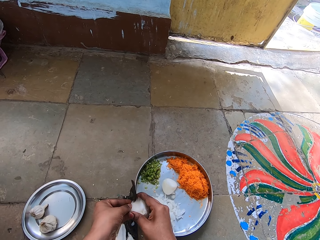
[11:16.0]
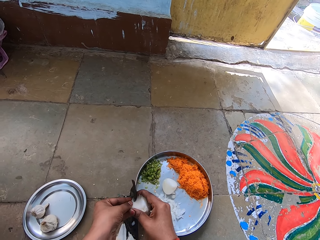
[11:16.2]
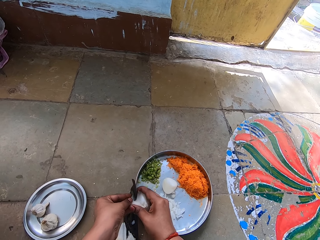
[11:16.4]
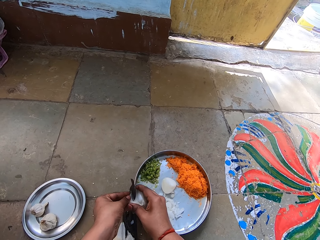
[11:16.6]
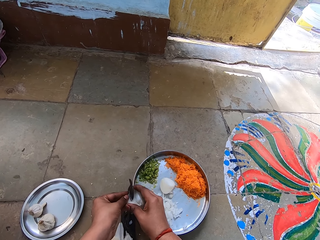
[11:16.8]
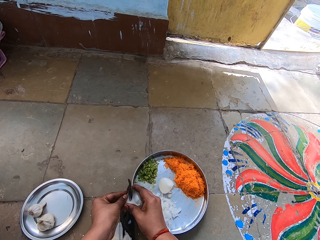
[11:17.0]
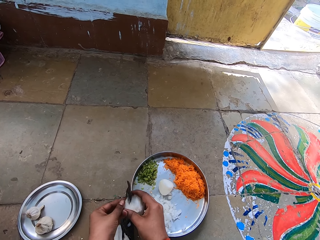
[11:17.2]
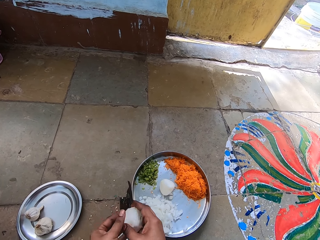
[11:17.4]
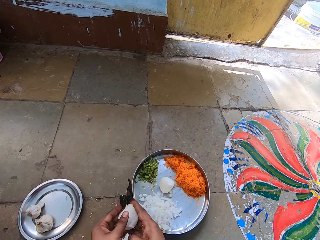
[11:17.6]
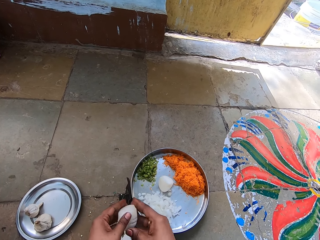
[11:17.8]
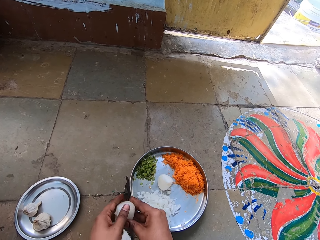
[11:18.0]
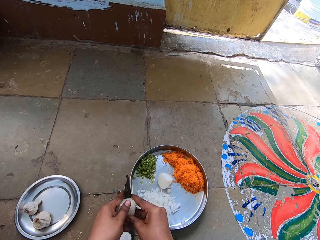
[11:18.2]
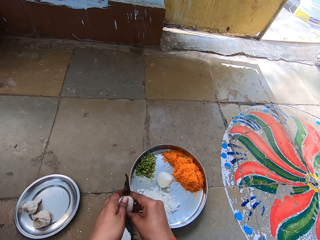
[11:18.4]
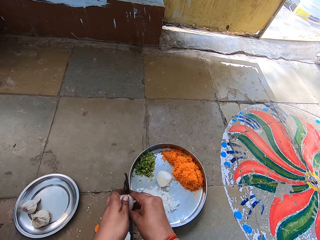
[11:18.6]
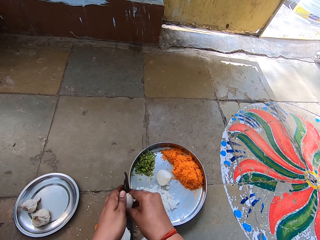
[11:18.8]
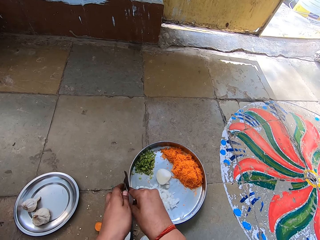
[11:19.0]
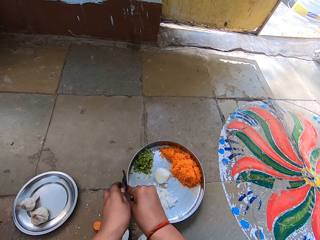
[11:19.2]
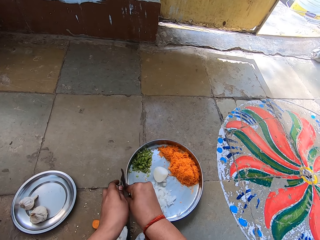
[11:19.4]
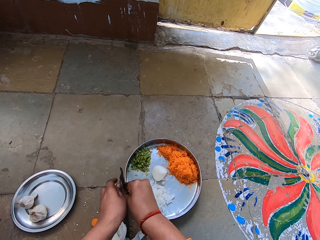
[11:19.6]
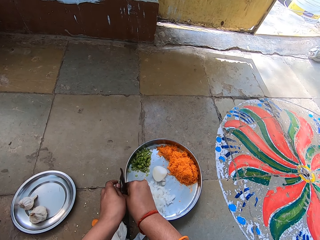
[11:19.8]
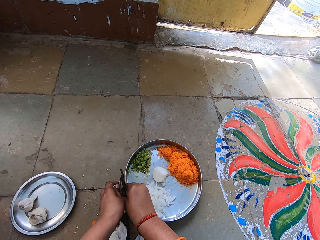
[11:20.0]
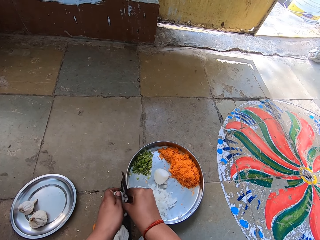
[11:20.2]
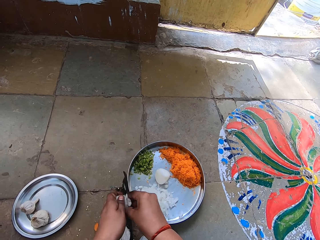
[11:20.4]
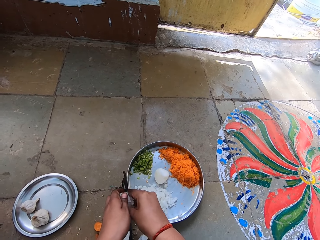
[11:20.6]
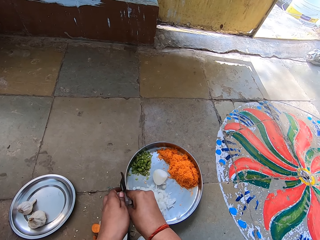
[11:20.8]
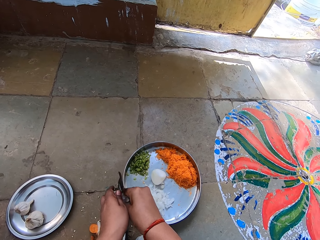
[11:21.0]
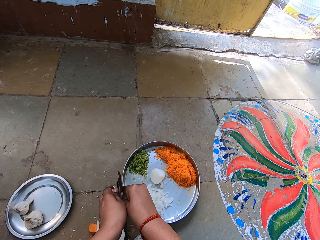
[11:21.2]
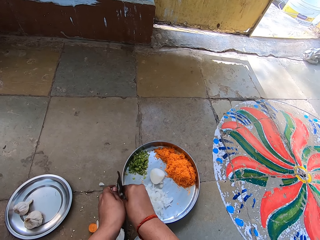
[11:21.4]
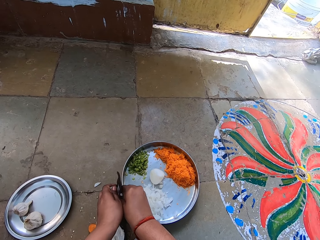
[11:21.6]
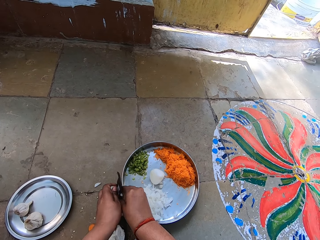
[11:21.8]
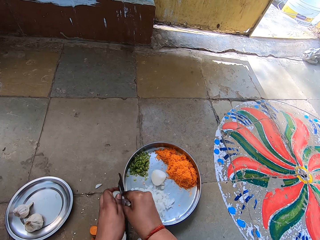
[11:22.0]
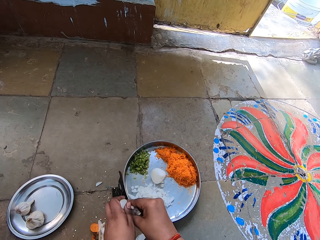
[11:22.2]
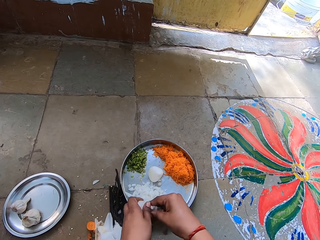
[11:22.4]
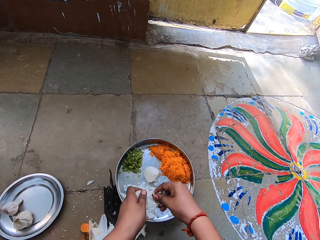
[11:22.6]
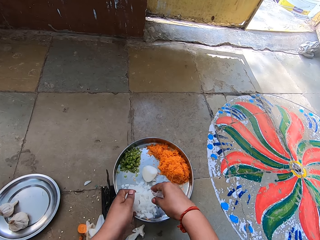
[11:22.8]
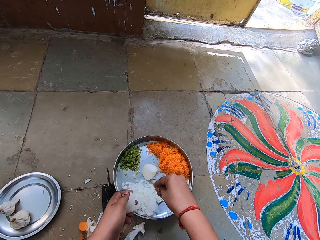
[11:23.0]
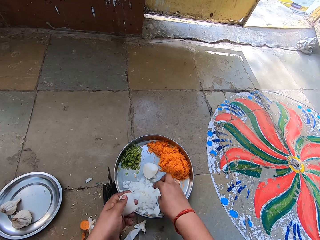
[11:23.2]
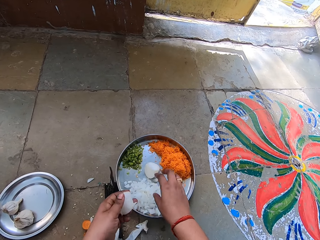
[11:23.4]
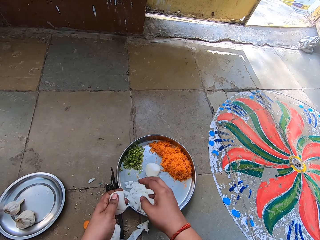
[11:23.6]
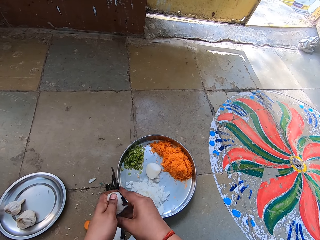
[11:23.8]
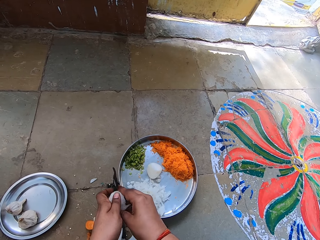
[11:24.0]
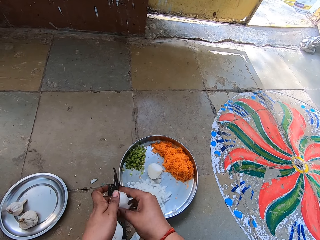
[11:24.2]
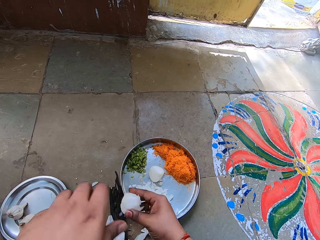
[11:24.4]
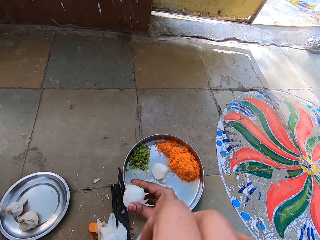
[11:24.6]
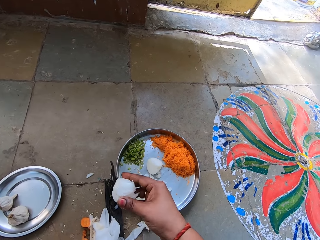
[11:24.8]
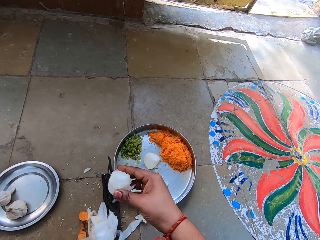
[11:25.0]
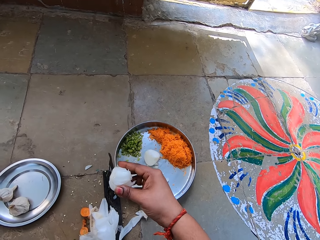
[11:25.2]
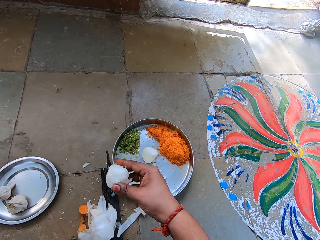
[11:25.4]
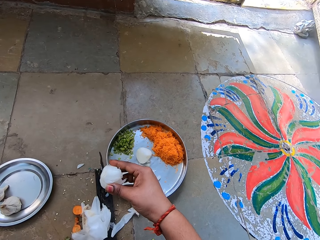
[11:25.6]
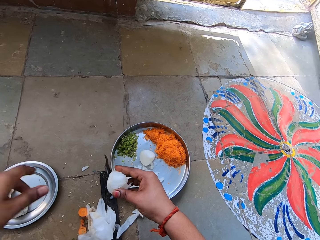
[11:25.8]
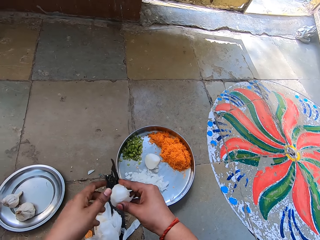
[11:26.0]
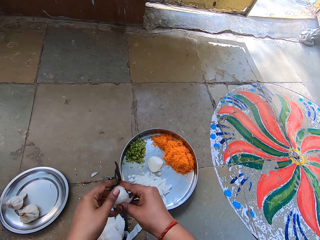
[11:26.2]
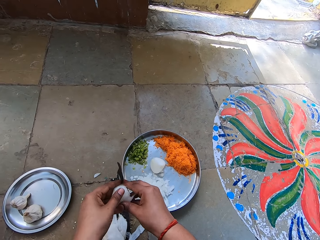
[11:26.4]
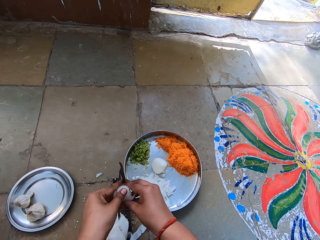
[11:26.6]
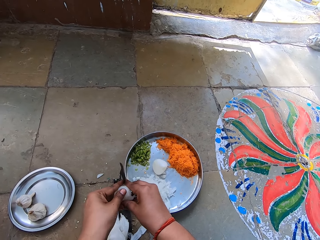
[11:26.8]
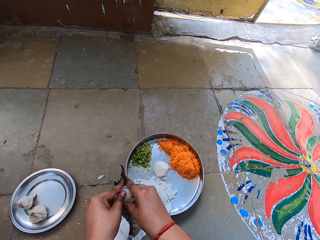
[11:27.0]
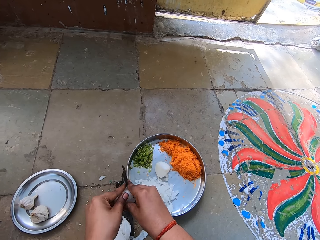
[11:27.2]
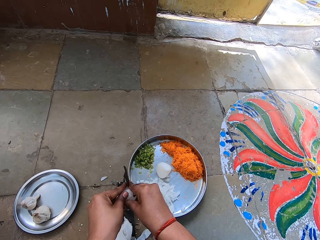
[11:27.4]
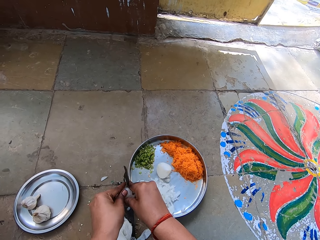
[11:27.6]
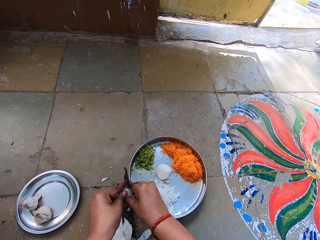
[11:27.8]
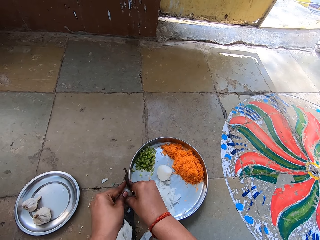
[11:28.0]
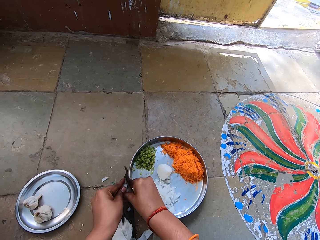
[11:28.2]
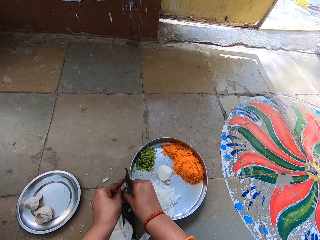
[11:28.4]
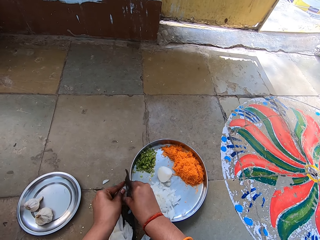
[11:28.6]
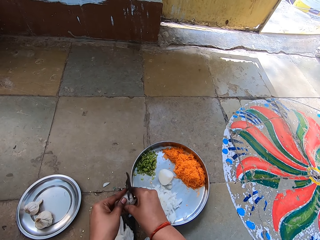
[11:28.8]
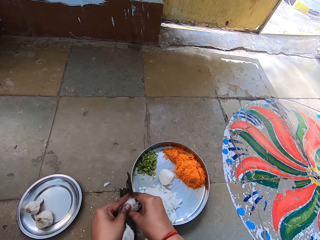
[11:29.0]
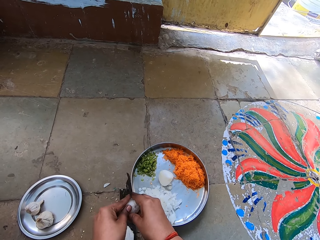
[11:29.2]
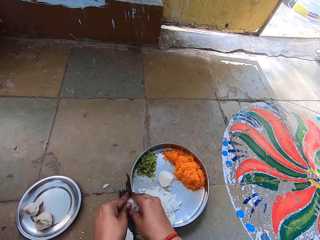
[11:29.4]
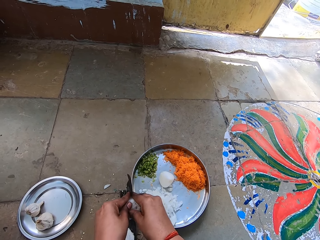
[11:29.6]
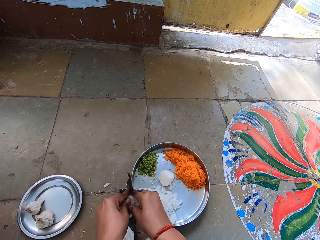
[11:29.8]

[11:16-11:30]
The camera wearer turns garlic. They chop the garlic. They drop chopped garlic or onions in the tray. They shake a hand. They chop the garlic. They move the left hand. They chop the garlic.

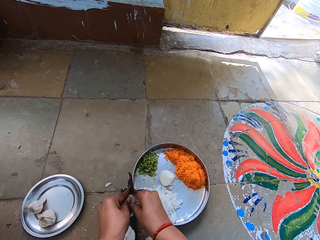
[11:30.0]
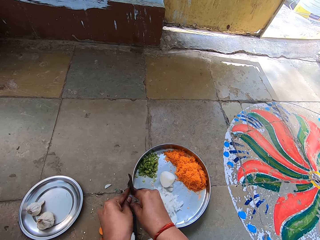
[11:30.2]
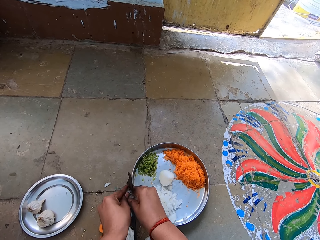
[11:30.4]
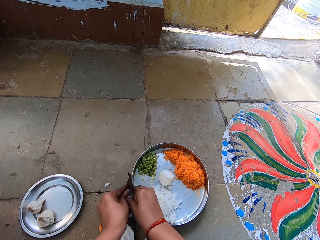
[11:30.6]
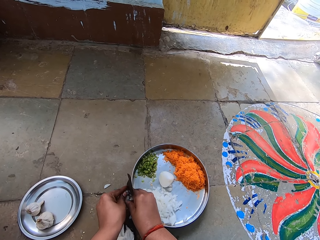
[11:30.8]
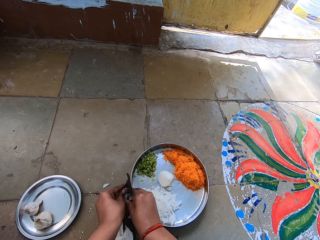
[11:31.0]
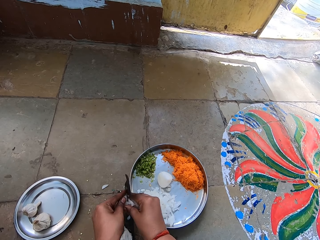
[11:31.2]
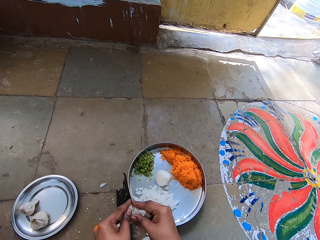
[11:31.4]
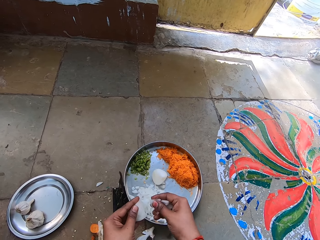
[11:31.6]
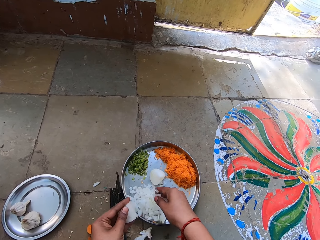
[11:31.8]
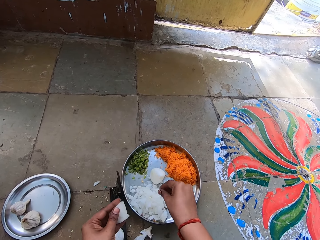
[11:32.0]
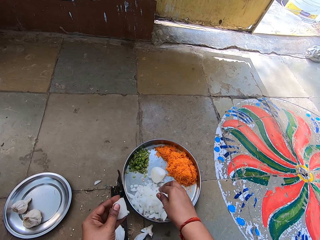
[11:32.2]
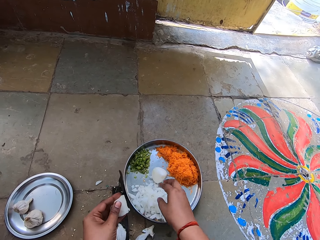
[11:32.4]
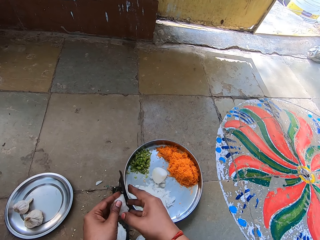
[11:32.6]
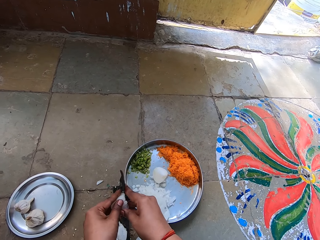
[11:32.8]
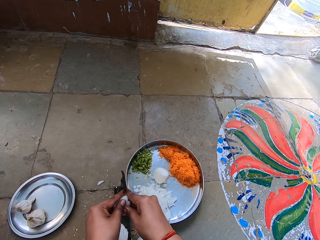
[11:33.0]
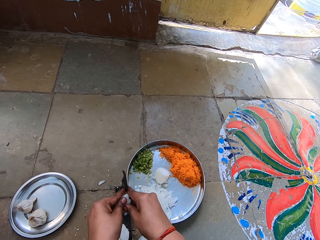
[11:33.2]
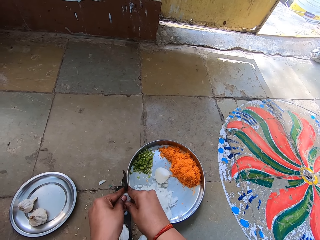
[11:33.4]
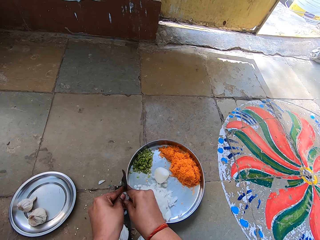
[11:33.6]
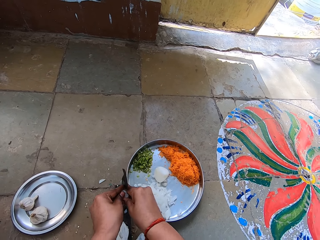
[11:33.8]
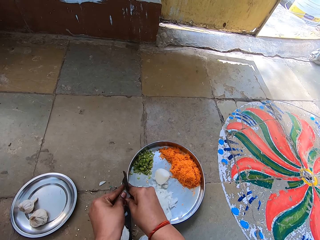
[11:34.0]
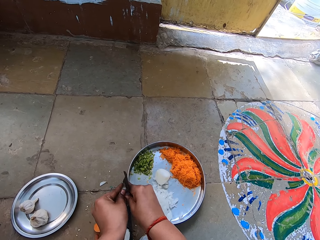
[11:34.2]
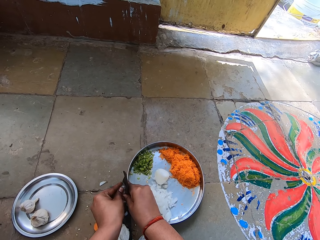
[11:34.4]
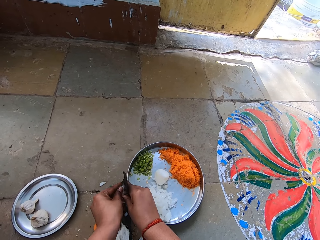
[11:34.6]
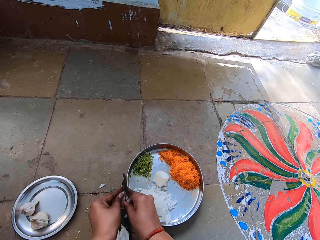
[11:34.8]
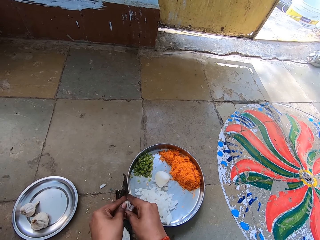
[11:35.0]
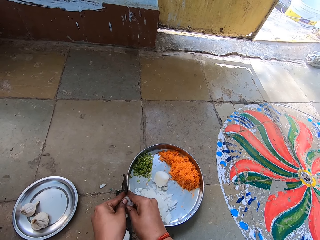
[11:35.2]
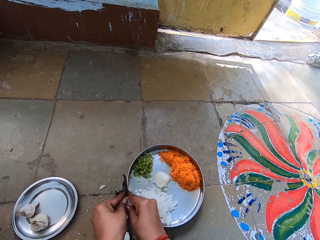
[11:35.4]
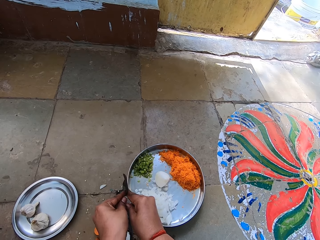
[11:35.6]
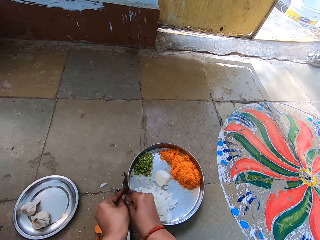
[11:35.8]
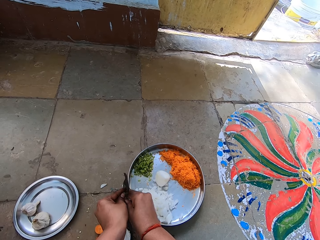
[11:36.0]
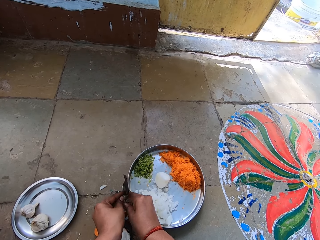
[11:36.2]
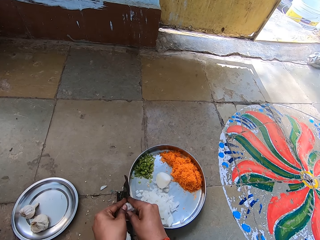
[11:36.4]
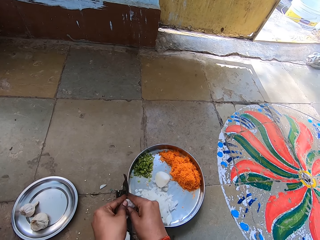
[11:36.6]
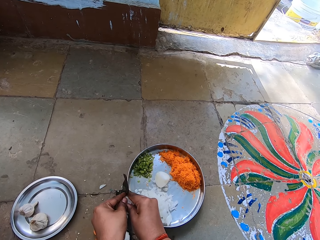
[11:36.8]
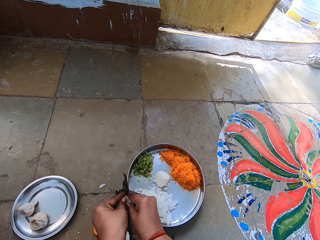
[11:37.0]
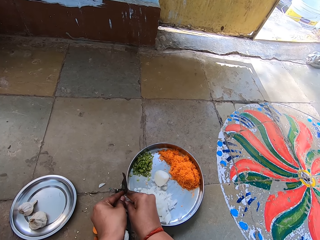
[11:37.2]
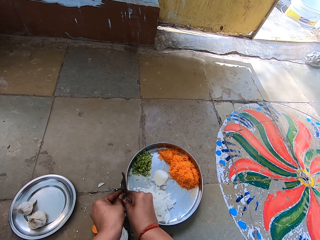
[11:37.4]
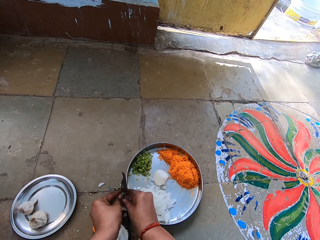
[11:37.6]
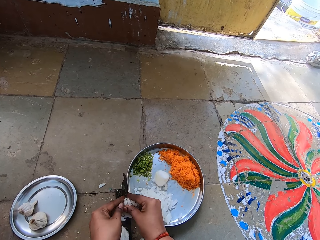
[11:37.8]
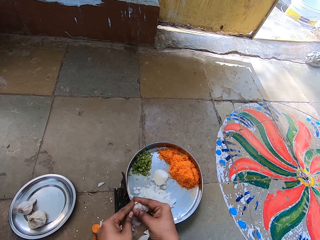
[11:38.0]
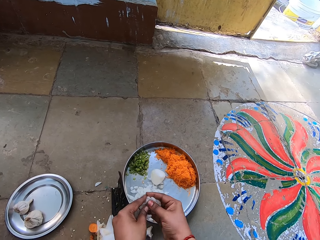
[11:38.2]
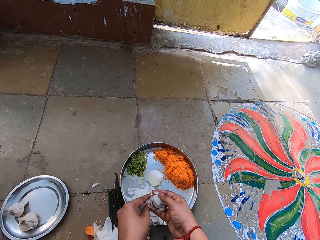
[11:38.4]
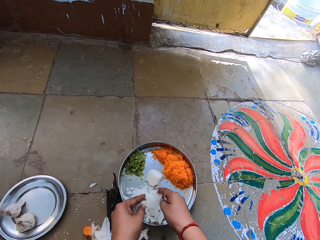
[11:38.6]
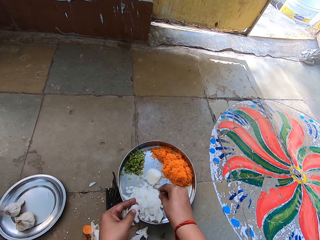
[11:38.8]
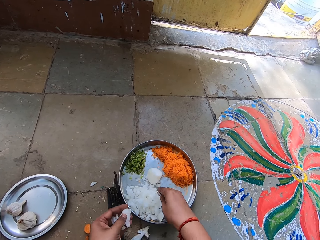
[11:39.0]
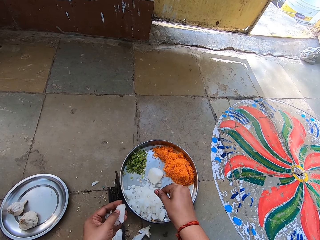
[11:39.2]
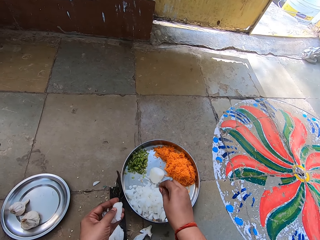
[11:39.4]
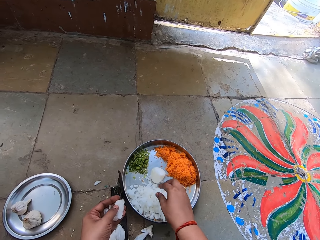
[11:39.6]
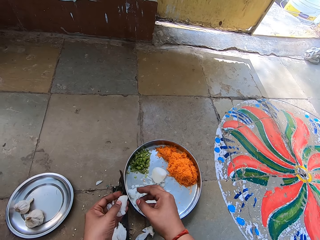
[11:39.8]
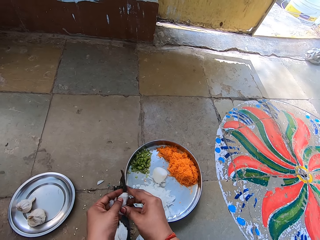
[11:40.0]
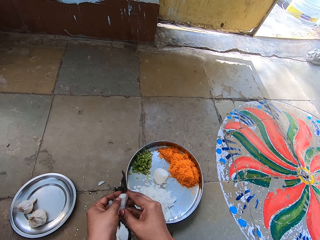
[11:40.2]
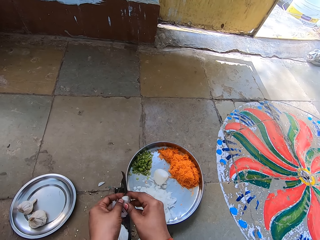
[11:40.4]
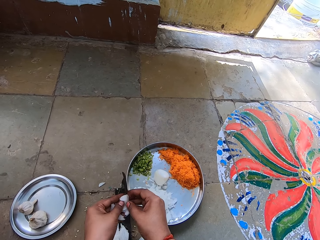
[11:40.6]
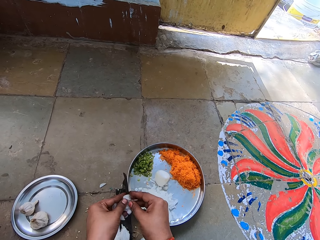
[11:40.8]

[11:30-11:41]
The camera wearer drops chopped garlic or onions in the tray. They chop the garlic. They drop the chopped garlic in the tray. They chop the garlic.
